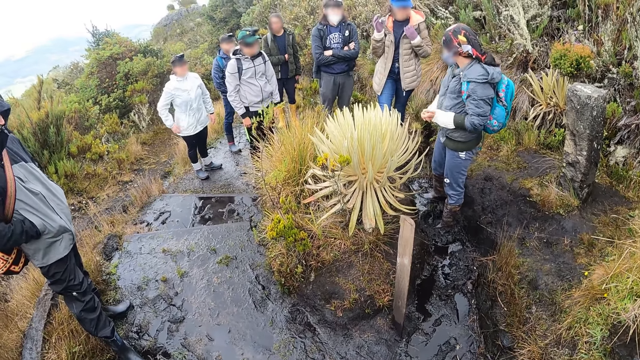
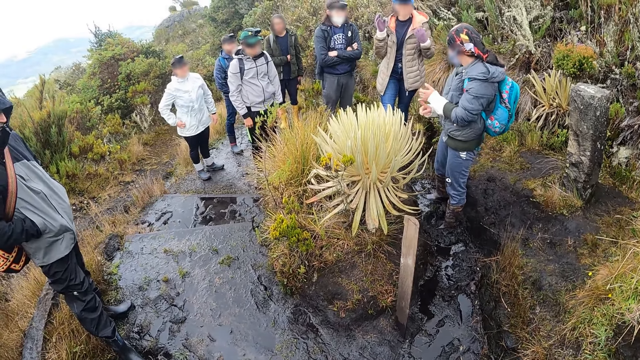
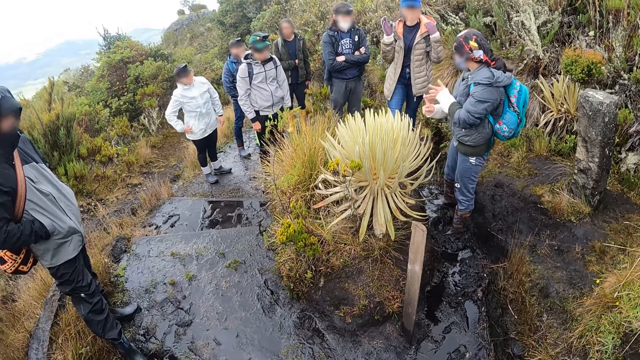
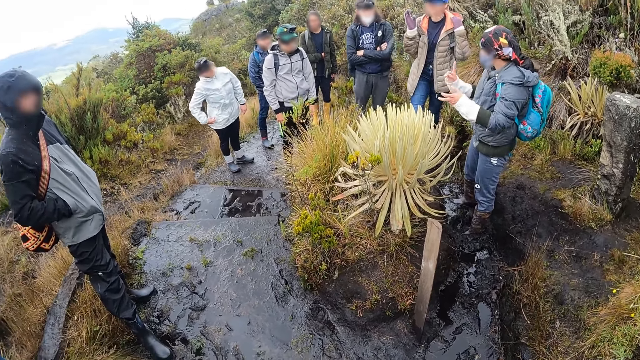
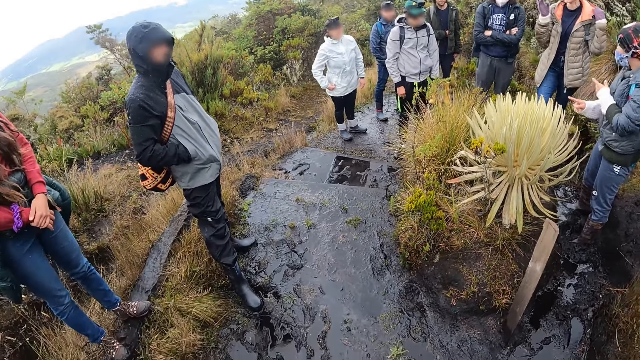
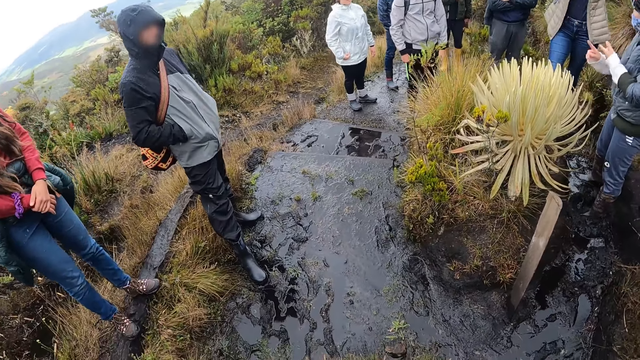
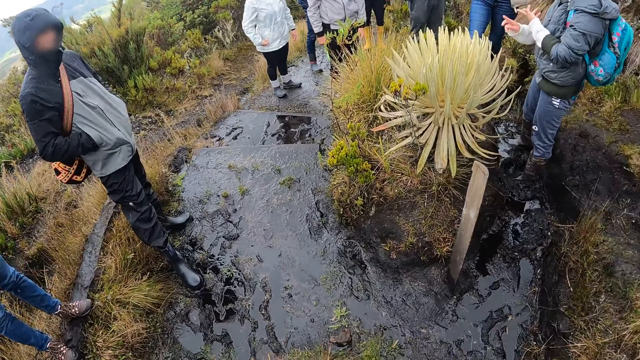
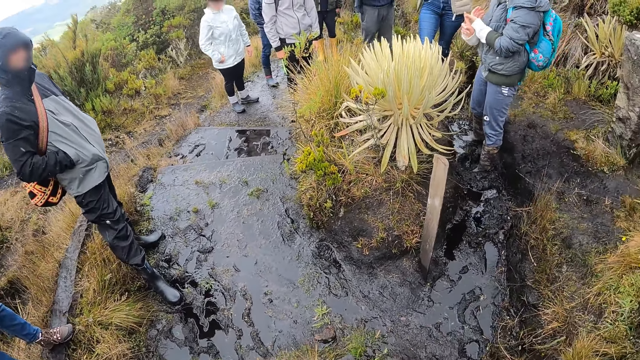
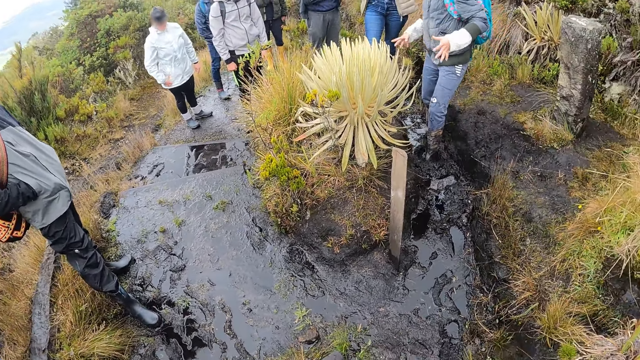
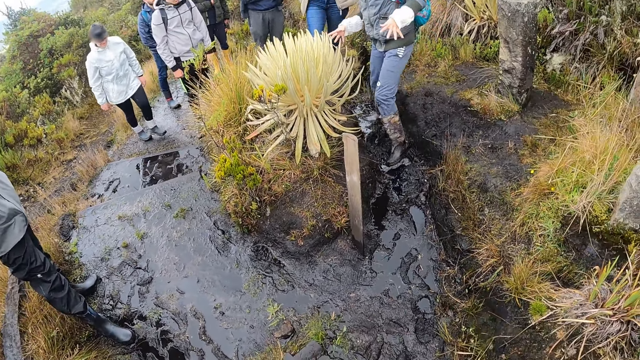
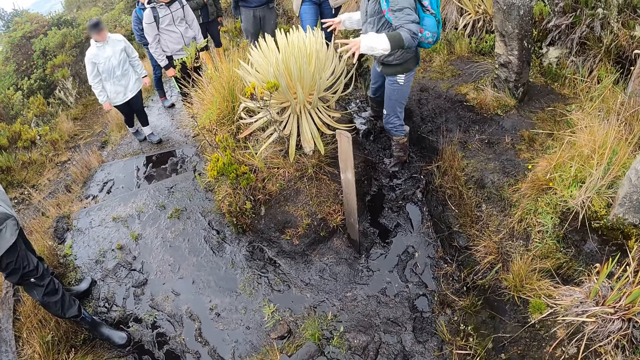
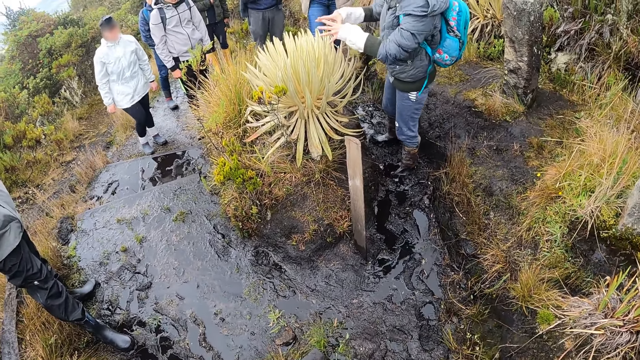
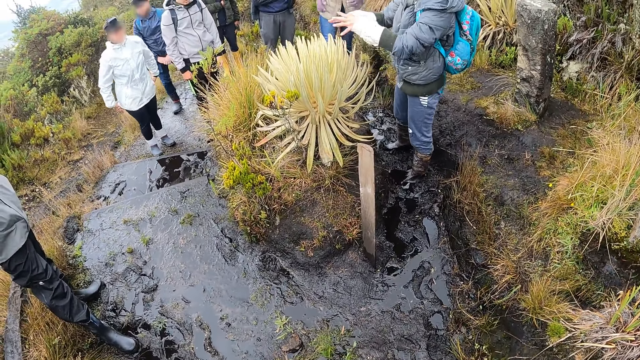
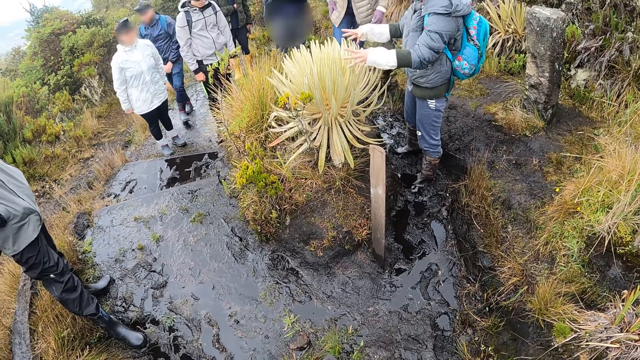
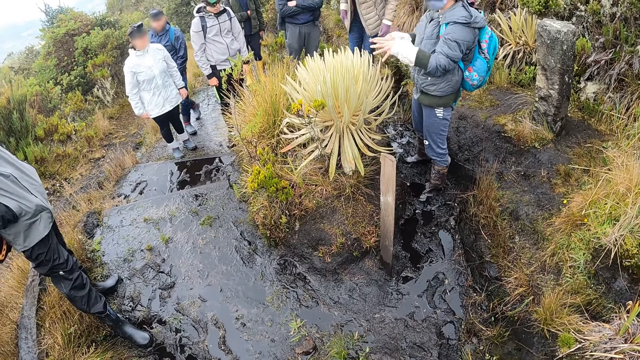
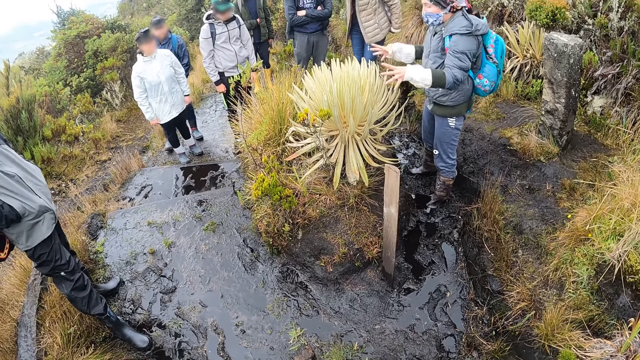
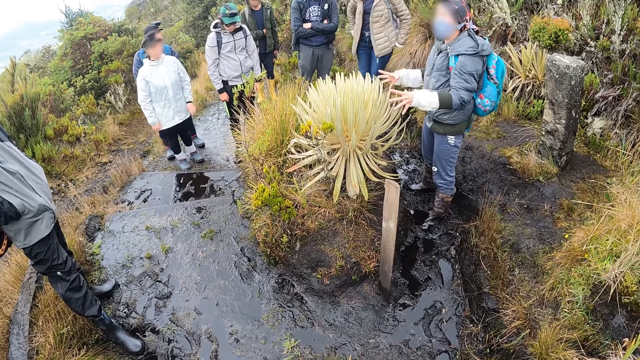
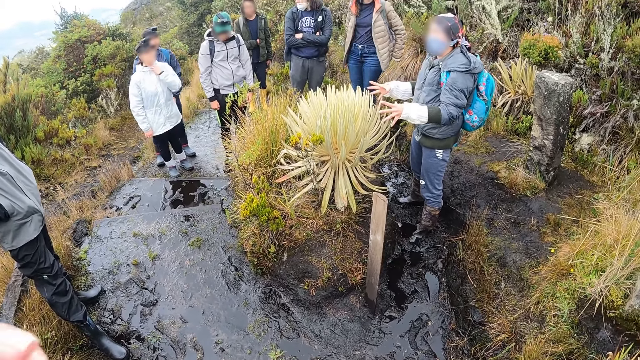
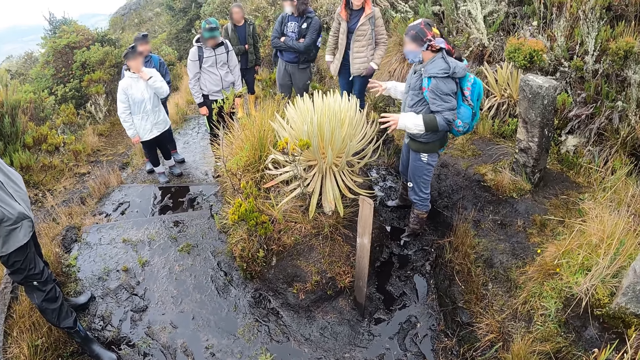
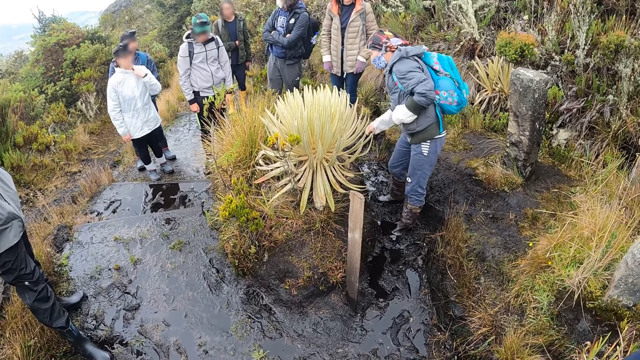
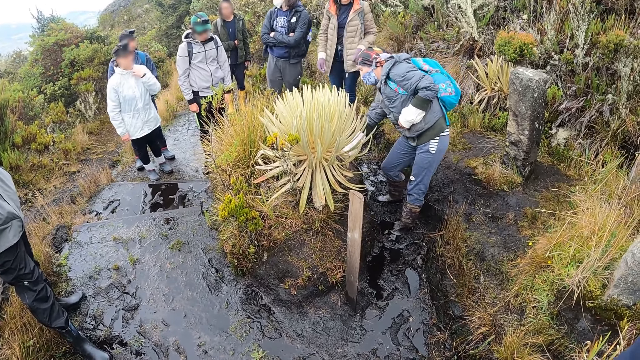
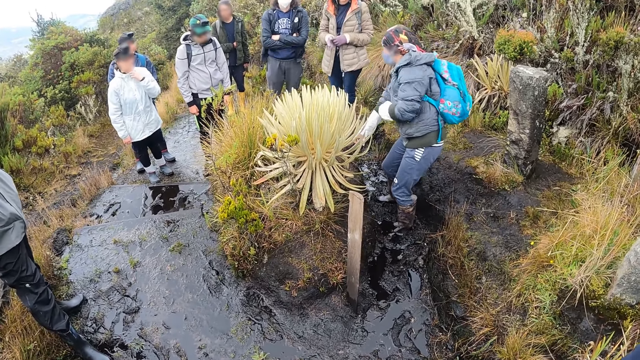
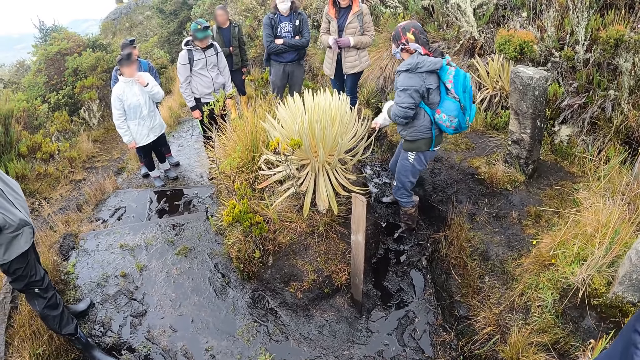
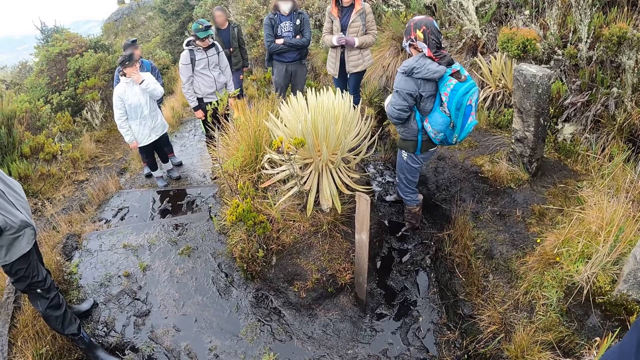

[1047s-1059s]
A woman looks around. Another woman moves around. The camera wearer moves their hand and looks around. The other woman touches a plant.

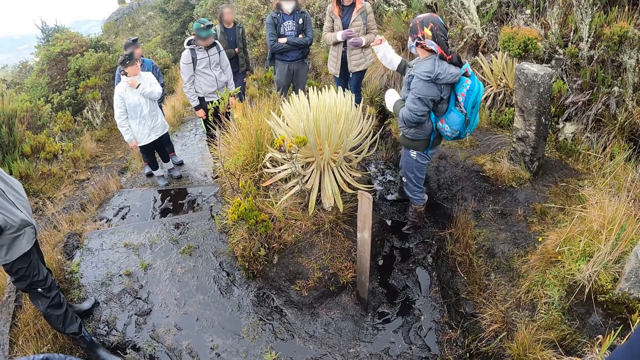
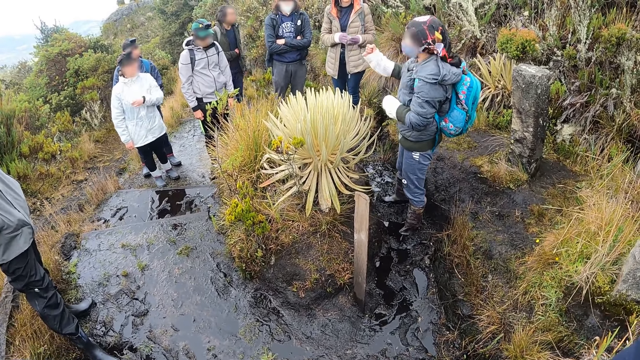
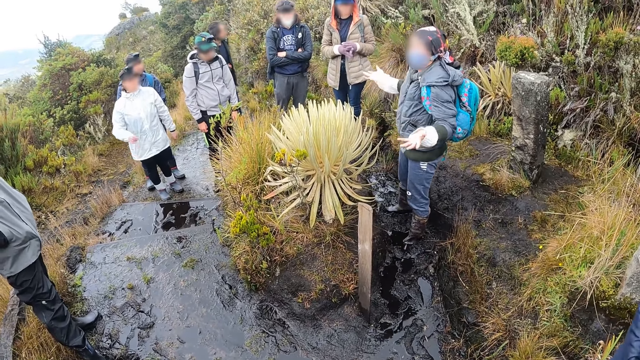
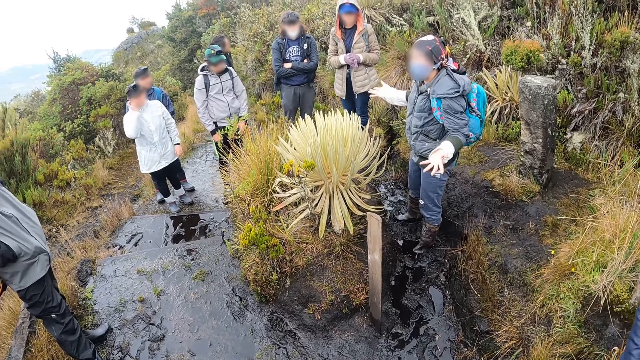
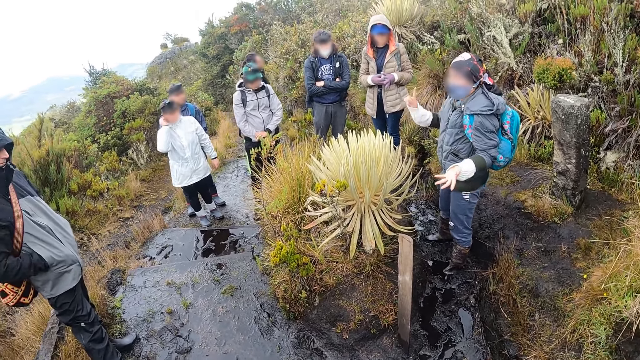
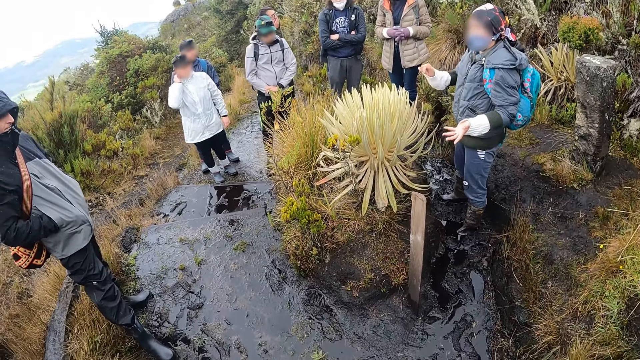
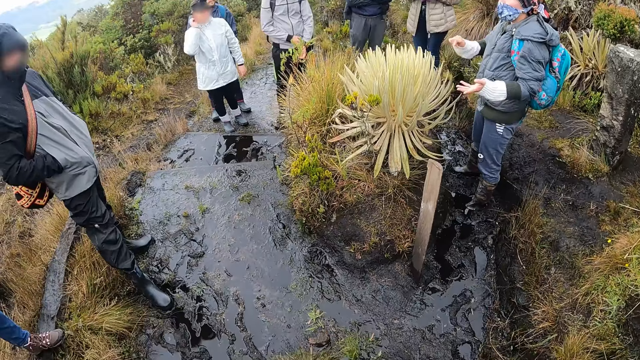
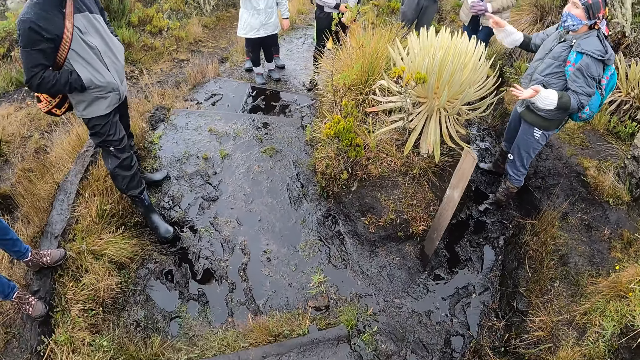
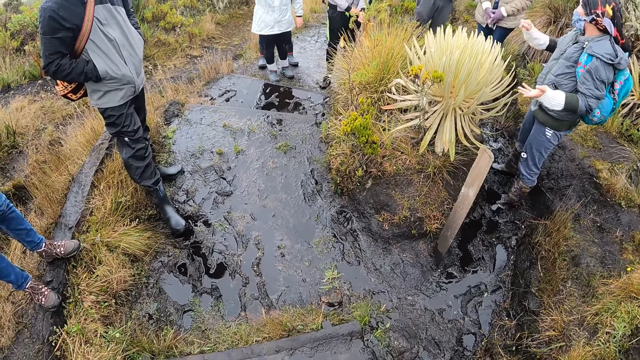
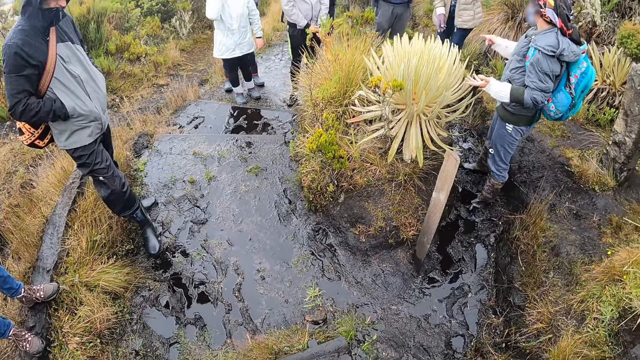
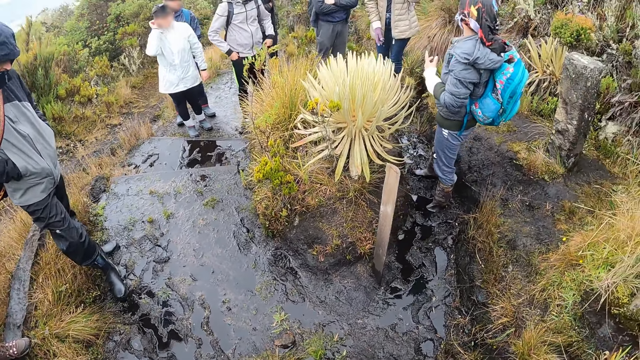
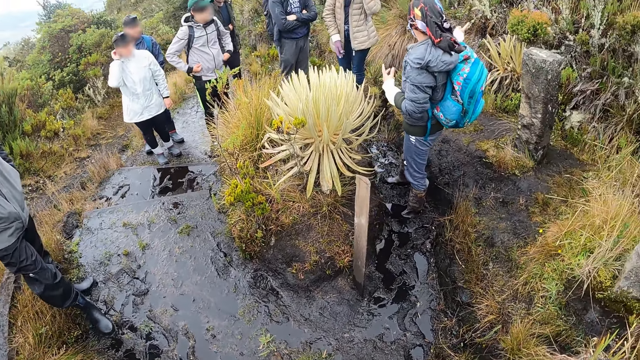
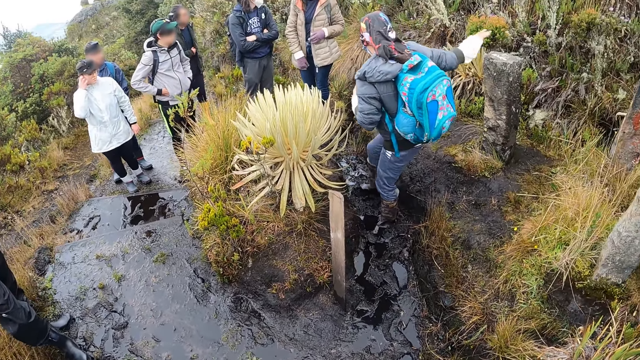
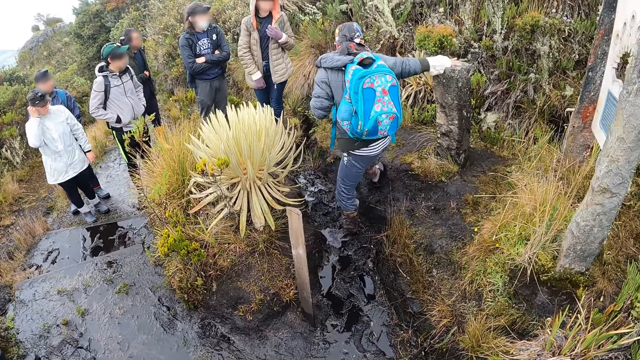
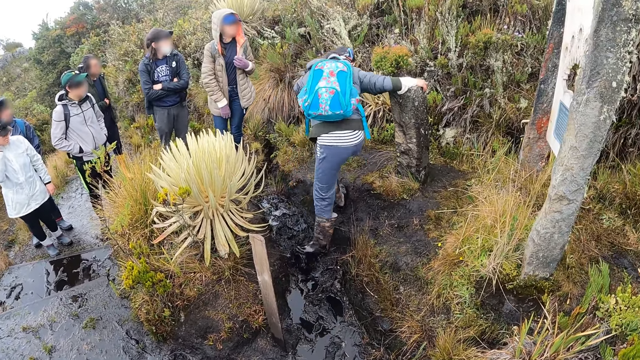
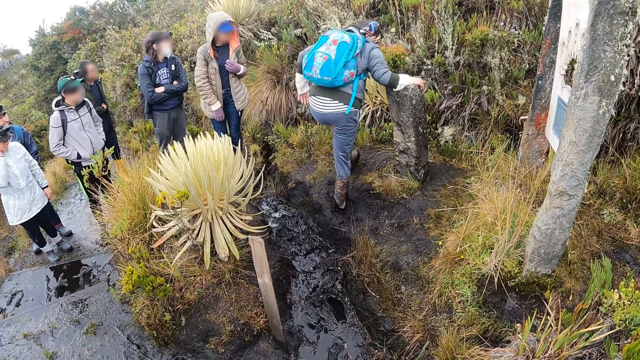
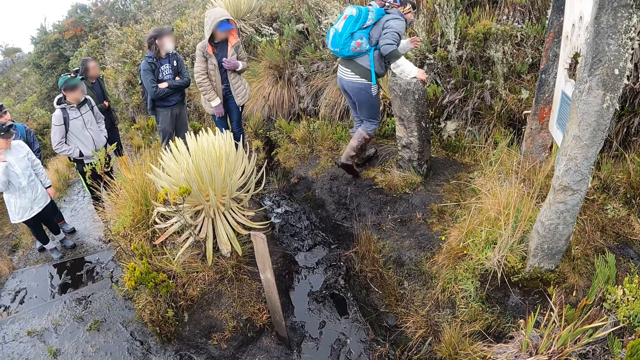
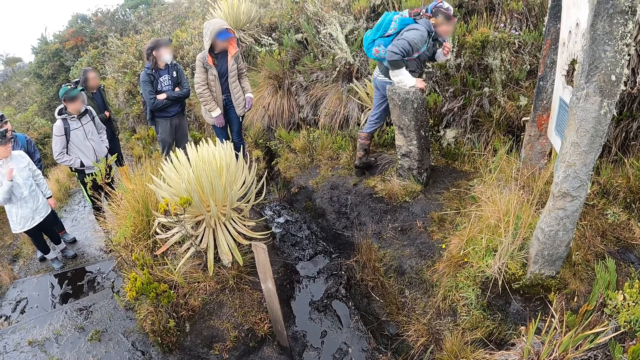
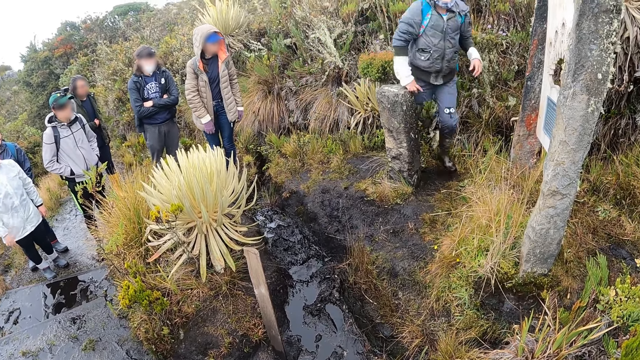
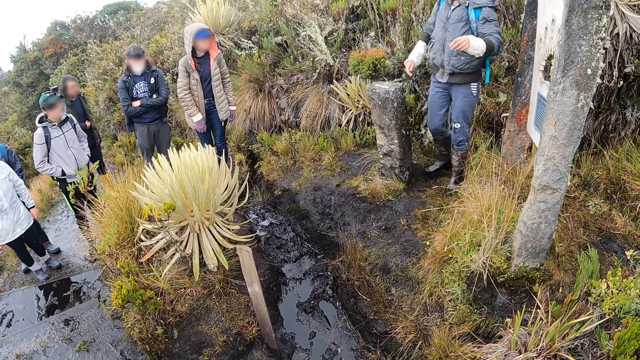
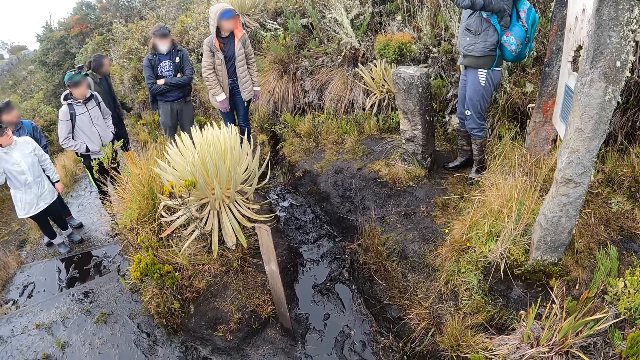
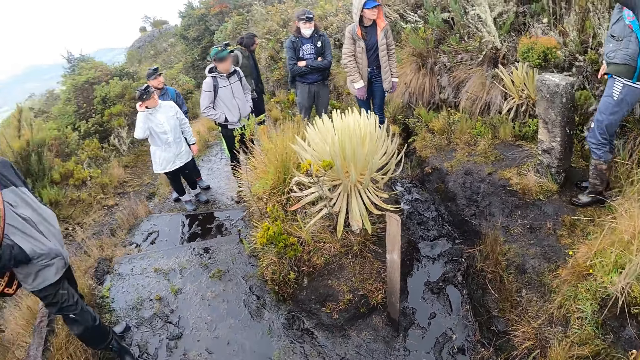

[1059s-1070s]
A woman uses gestures. The camera wearer moves their hand and looks around. Another woman looks around. A woman touches a stone with her right hand. The first woman walks around, touches a mask and uses gestures.
